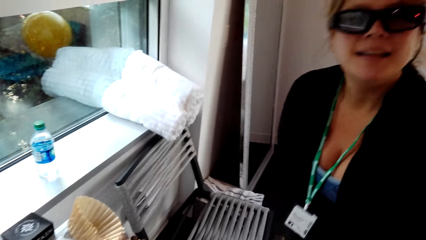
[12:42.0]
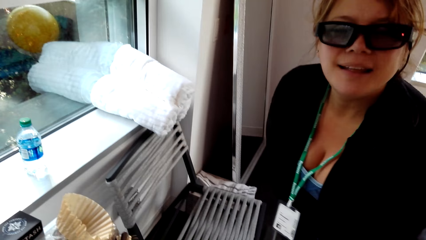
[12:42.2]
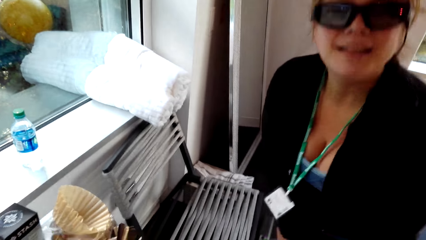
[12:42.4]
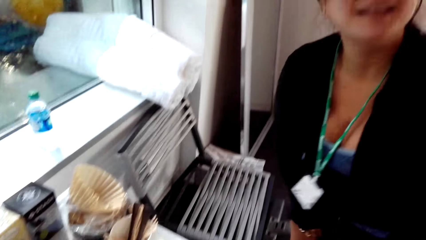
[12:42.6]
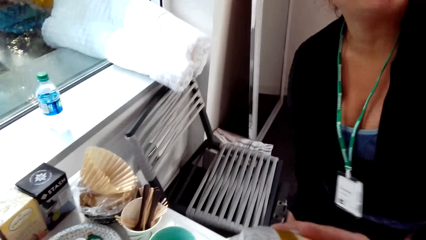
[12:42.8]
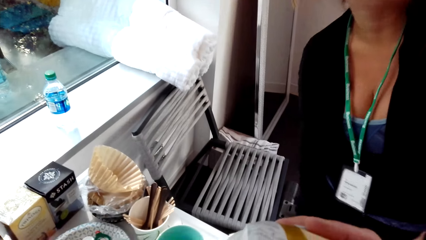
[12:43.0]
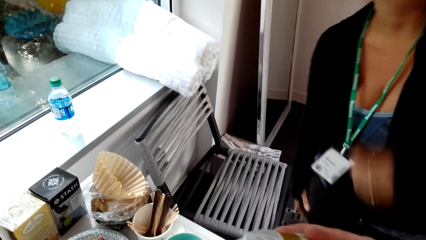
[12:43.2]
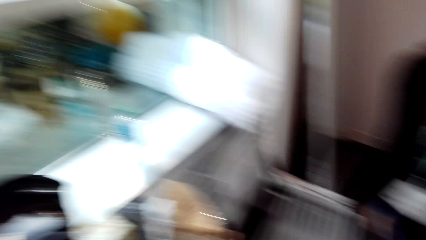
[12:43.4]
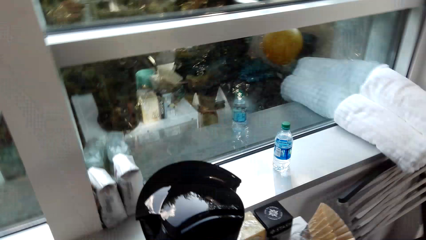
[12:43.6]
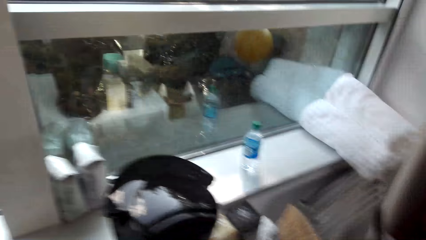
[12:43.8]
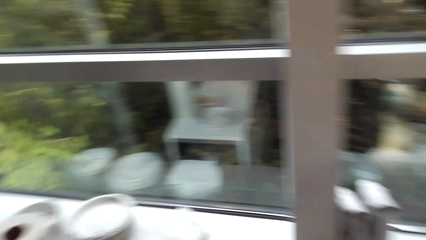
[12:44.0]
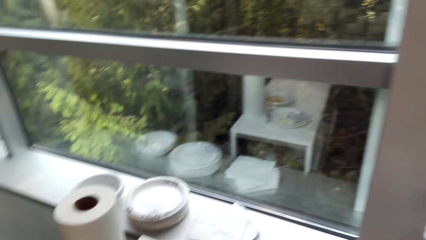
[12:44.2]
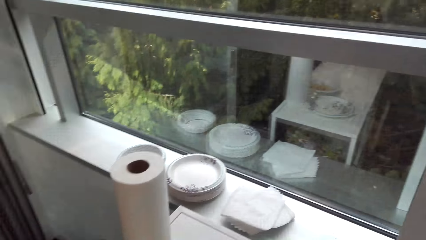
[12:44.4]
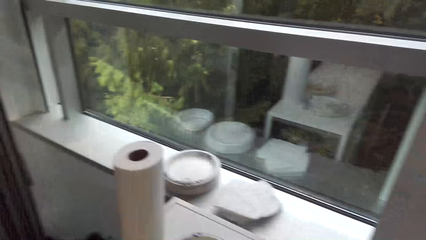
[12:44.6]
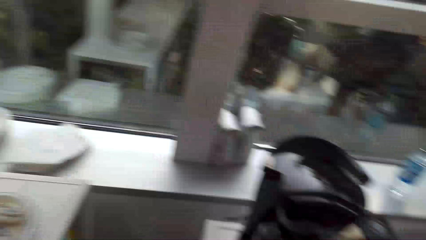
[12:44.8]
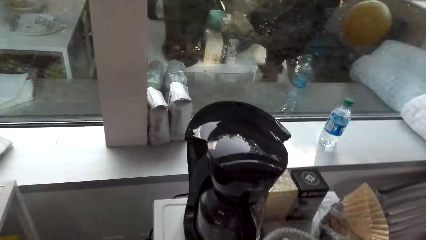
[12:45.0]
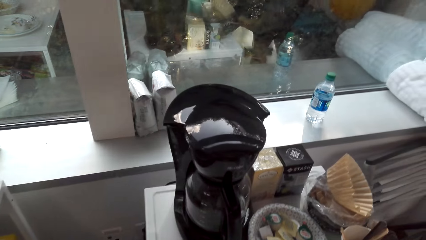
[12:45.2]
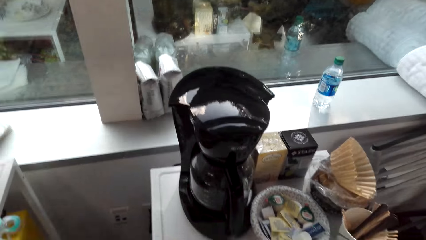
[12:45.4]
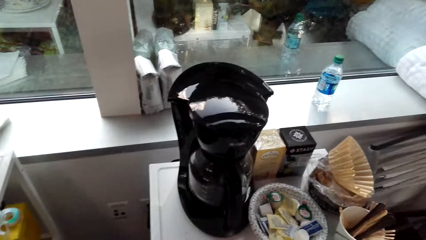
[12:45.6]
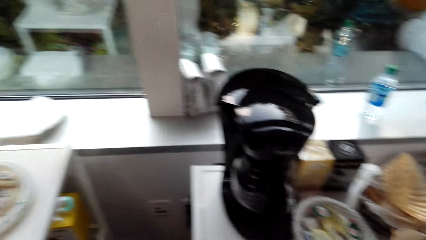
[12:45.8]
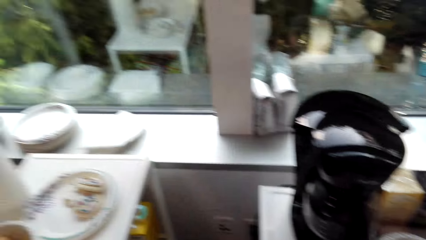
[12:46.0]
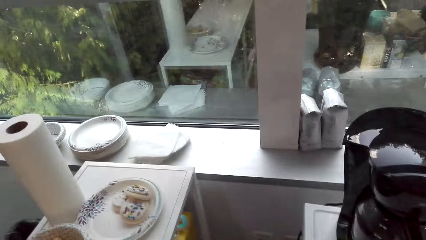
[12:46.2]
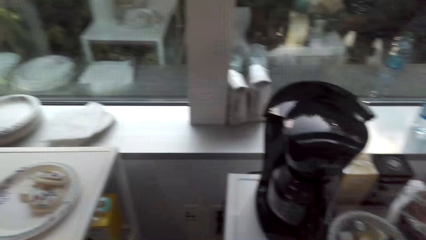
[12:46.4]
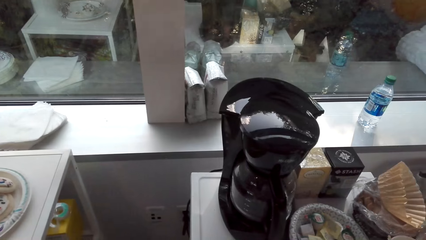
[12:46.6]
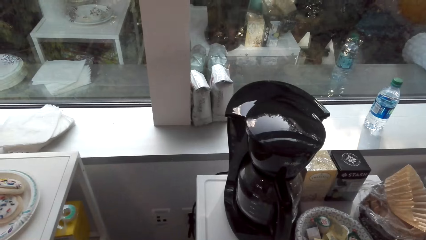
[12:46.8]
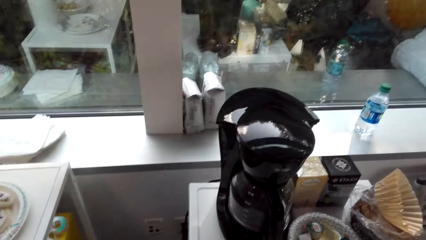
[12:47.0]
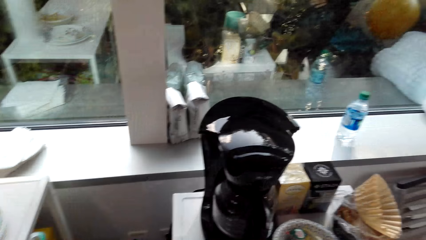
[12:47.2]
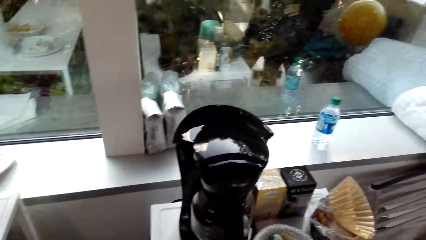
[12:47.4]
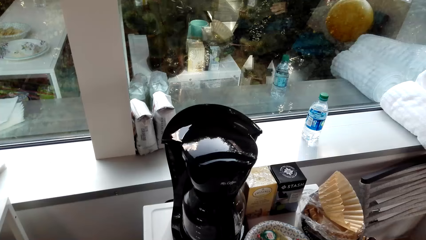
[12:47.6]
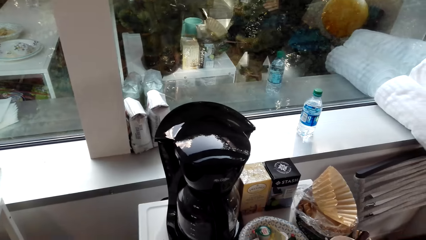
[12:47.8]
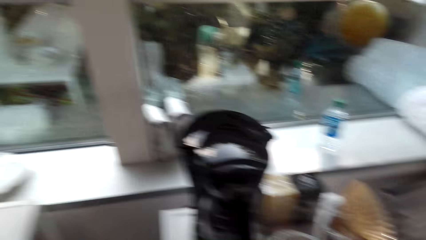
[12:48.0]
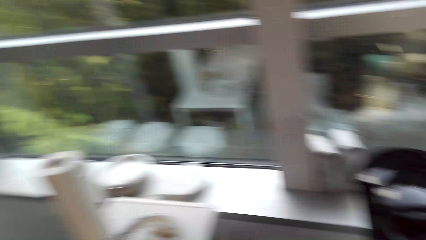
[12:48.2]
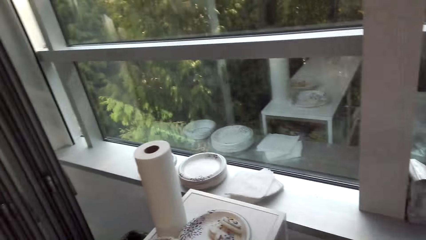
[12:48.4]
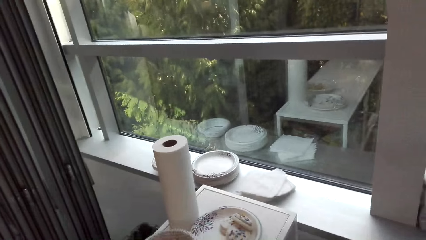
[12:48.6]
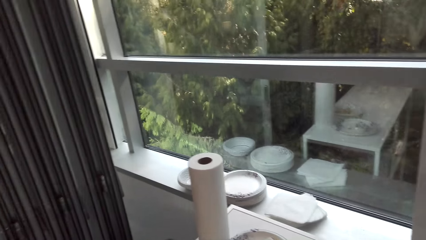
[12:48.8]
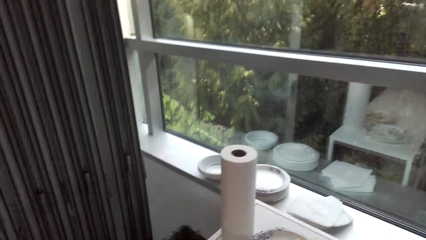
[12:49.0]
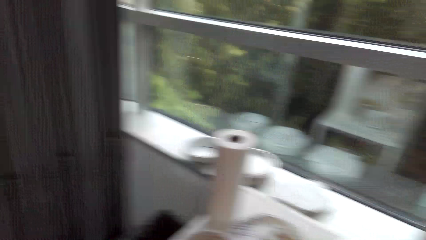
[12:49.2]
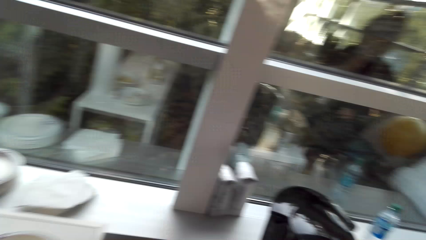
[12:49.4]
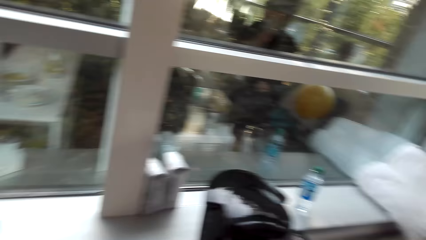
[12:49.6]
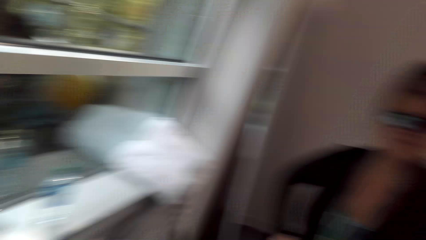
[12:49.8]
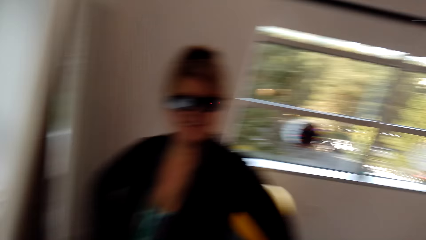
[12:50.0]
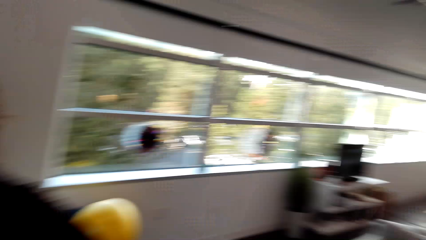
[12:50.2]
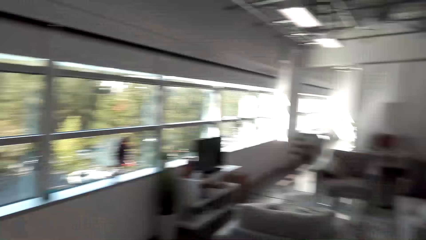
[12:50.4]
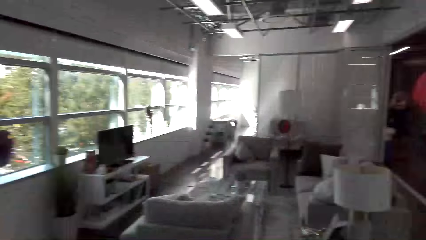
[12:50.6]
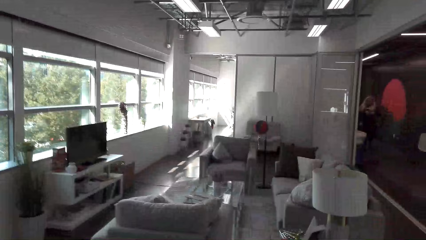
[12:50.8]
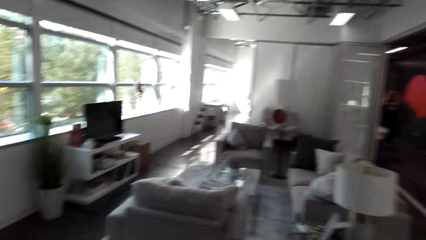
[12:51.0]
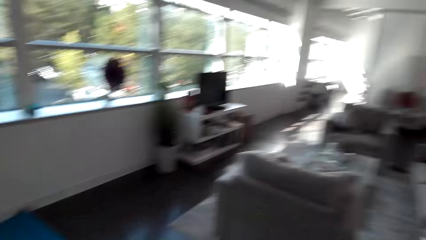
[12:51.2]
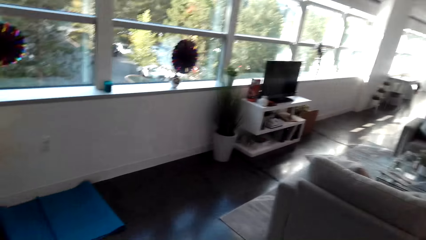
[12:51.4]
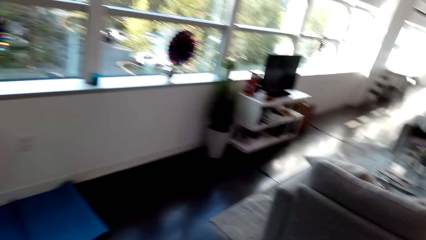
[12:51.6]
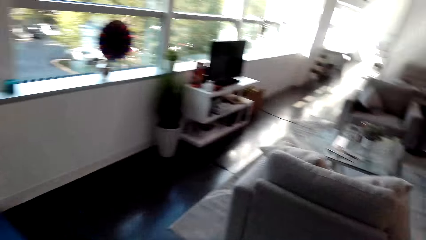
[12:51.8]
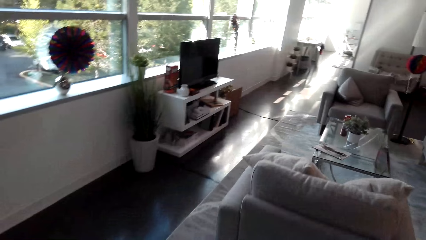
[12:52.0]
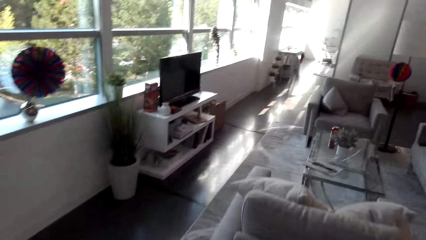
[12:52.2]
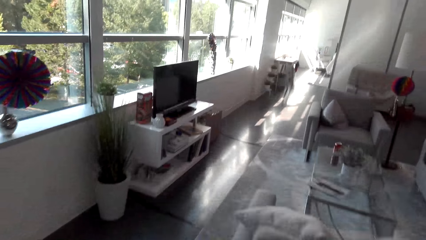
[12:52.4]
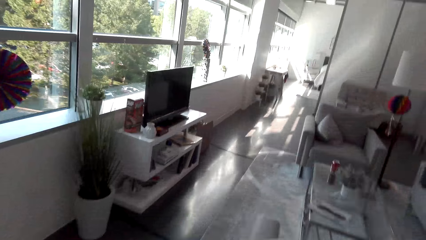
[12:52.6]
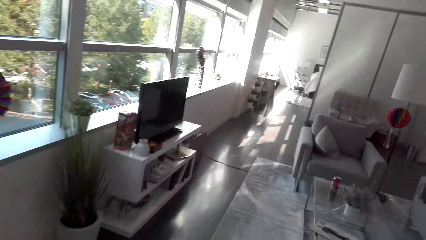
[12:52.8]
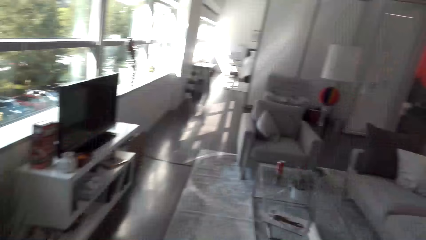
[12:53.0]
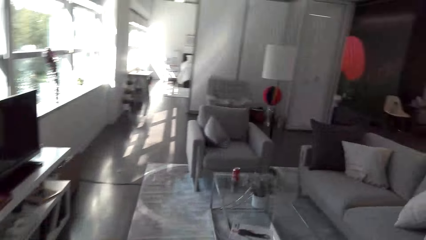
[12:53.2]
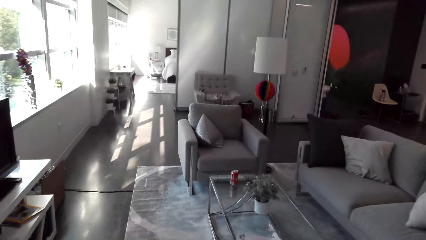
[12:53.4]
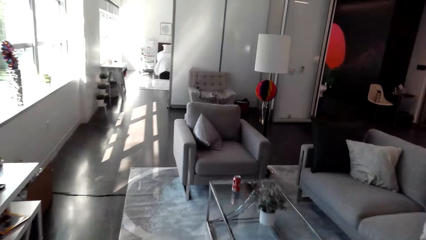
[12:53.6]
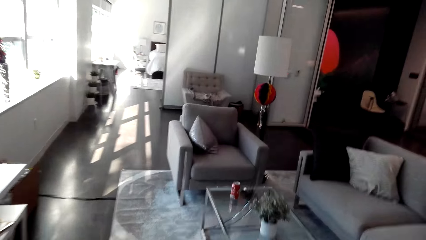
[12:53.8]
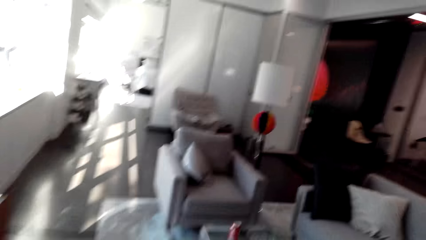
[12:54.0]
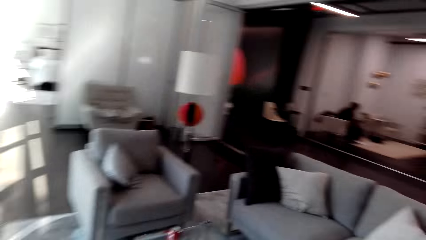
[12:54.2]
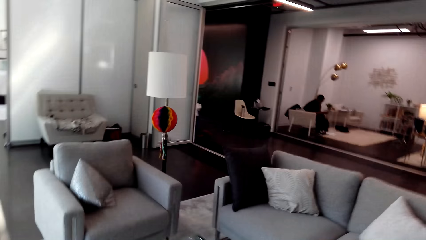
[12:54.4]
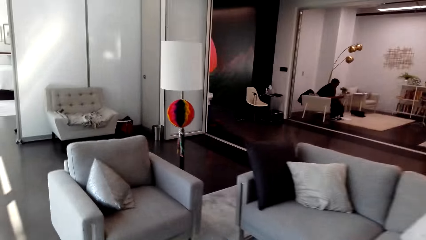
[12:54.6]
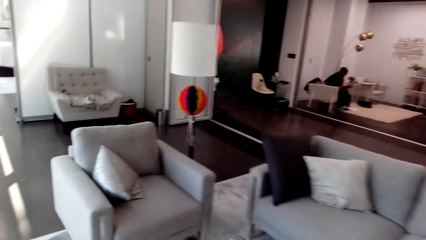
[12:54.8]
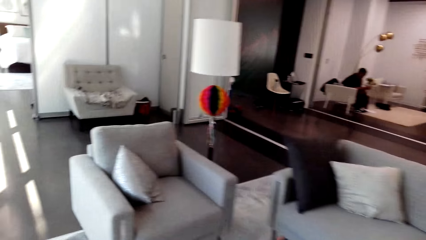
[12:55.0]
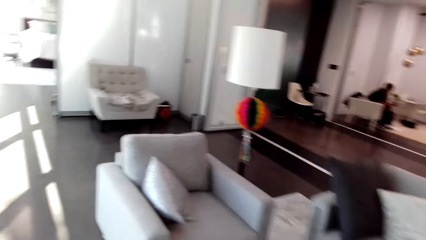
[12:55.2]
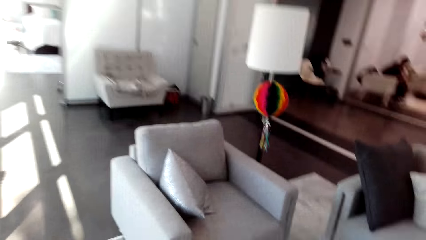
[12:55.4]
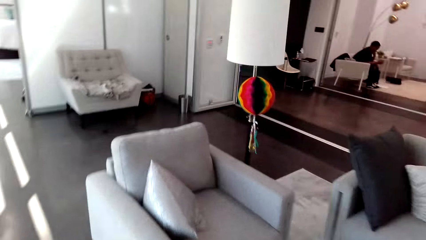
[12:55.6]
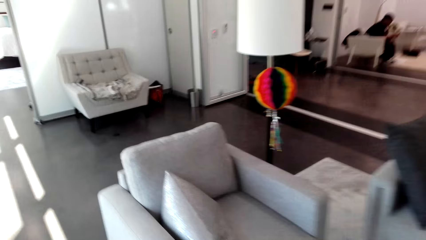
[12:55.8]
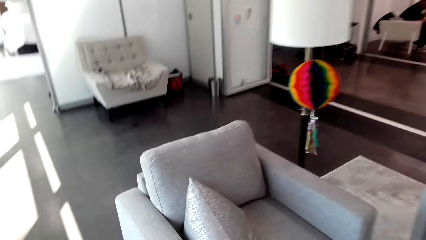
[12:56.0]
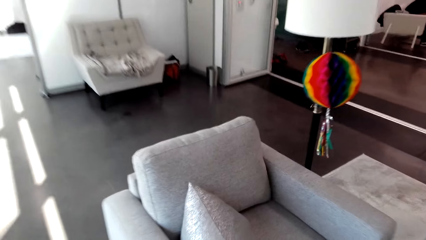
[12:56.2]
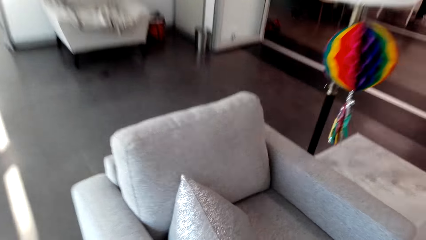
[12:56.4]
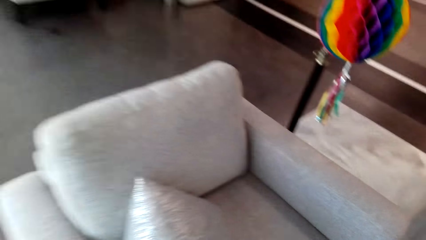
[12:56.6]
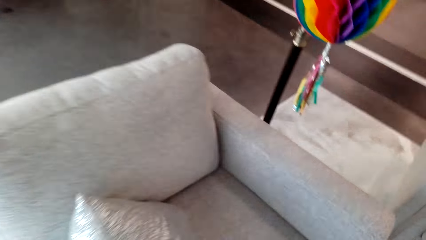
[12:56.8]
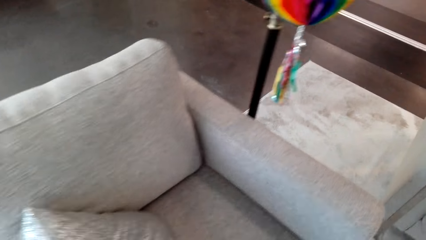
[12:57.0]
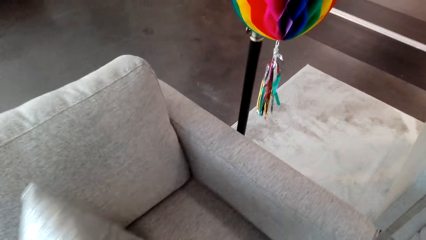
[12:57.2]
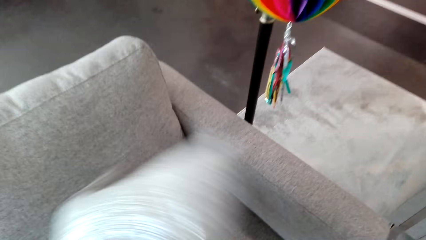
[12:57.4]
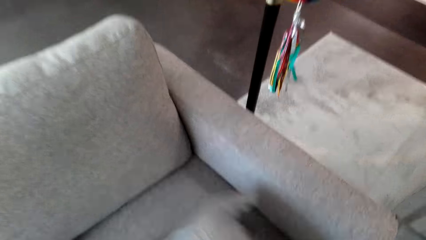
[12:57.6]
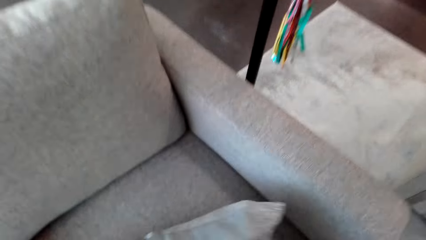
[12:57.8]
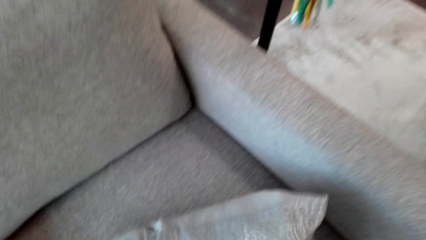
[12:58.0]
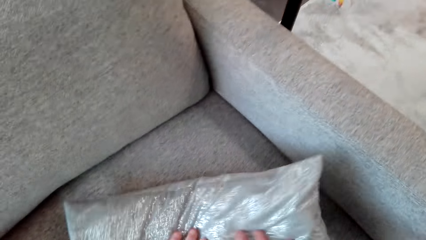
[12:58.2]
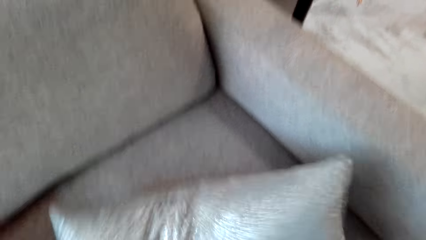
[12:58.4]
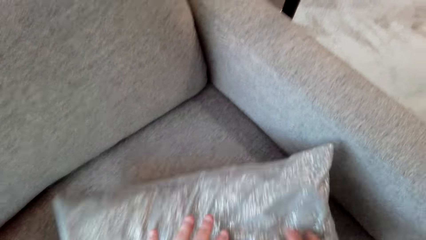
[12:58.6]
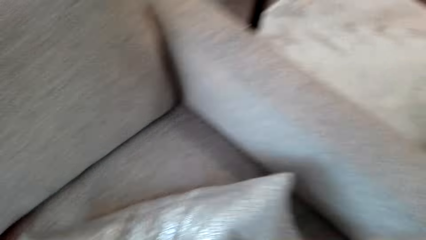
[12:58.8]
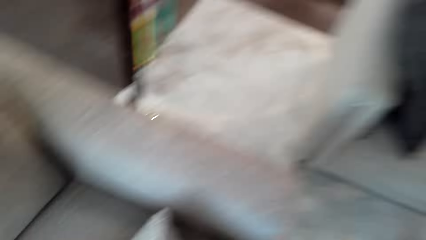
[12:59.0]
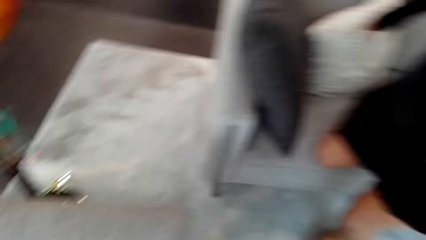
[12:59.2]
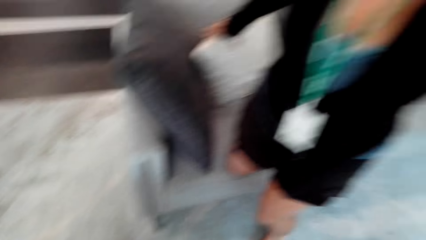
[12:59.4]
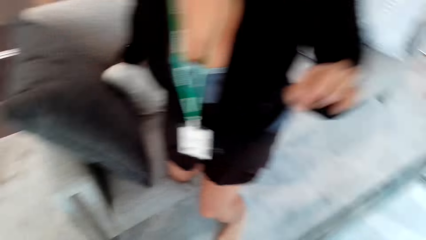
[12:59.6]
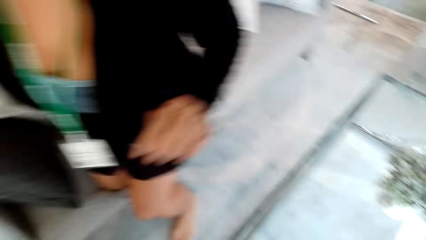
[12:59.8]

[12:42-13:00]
The camera wearer moves the camera around. They converse with the woman. They walk towards the living room. They converse with the woman. They touch the throw pillow.
